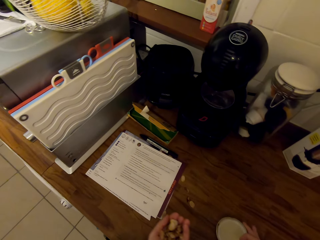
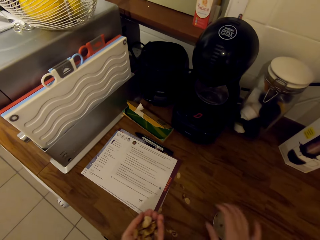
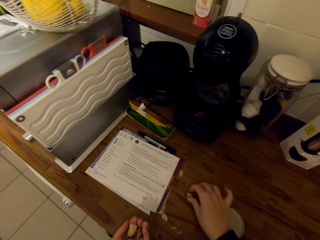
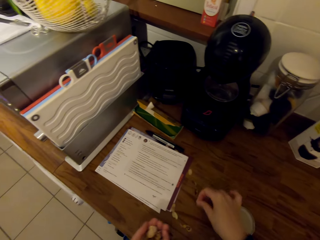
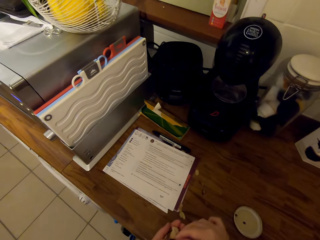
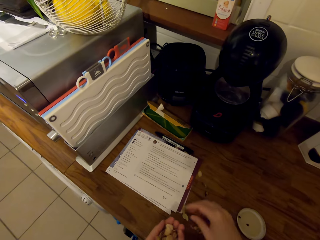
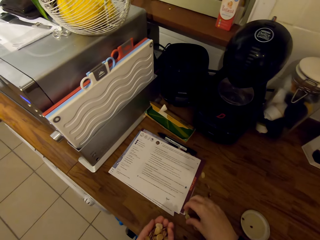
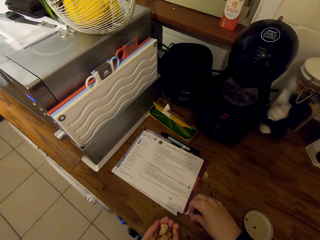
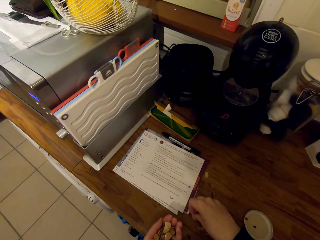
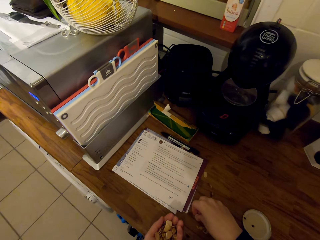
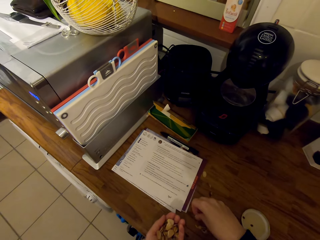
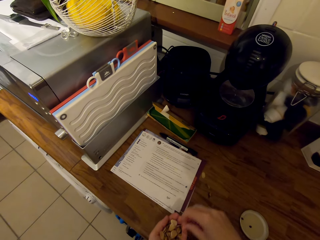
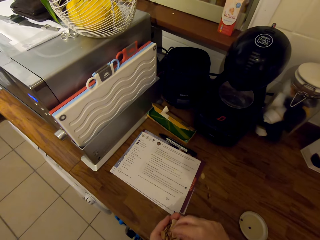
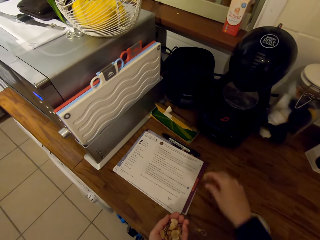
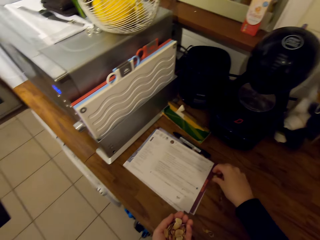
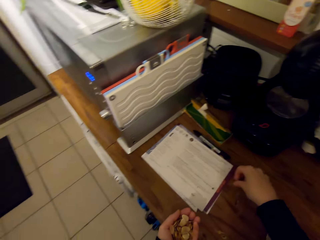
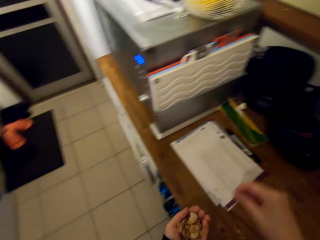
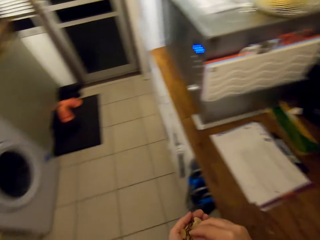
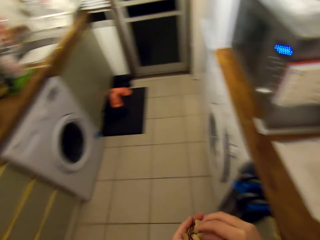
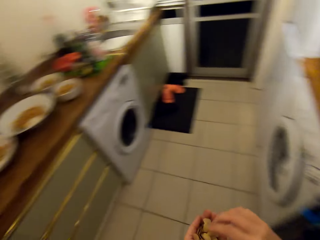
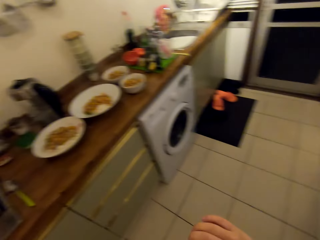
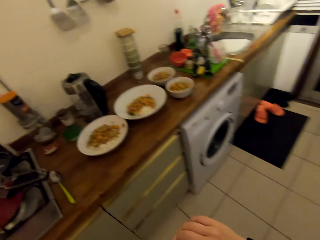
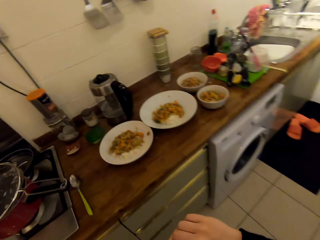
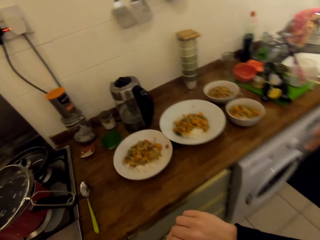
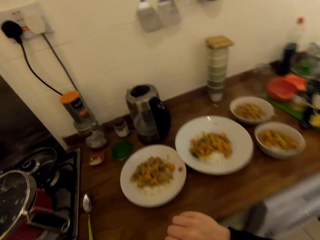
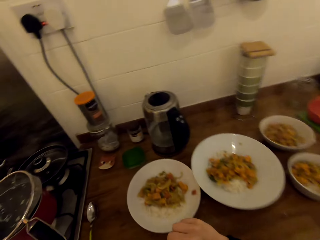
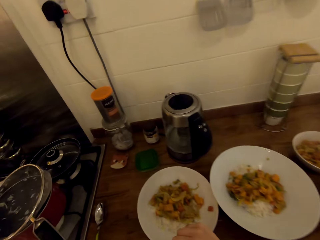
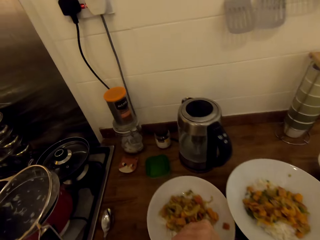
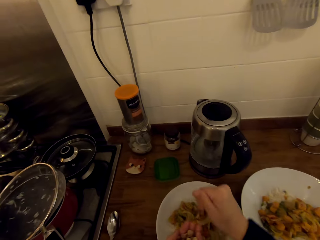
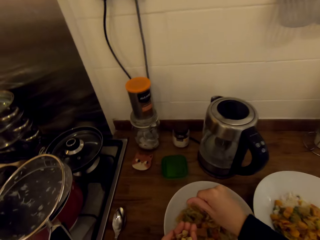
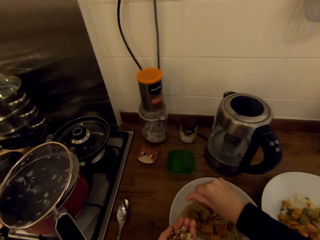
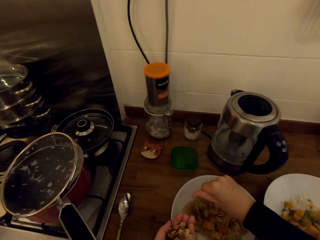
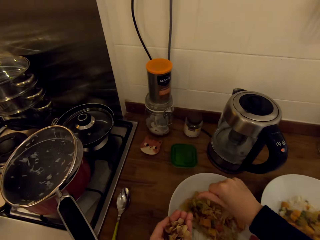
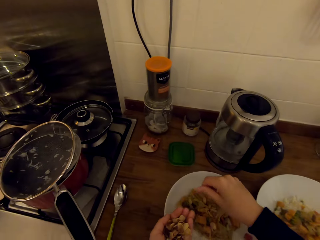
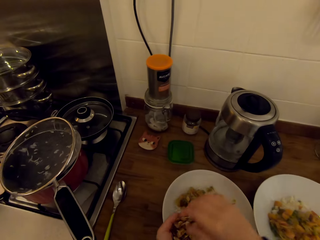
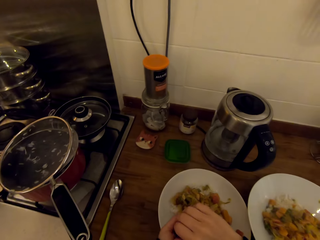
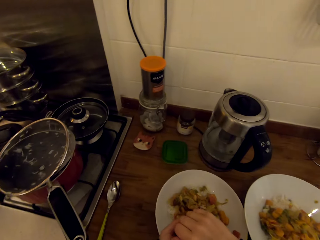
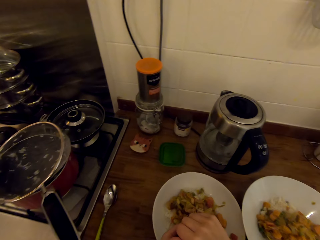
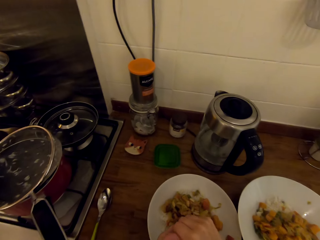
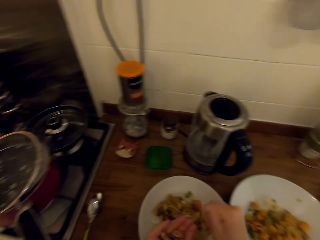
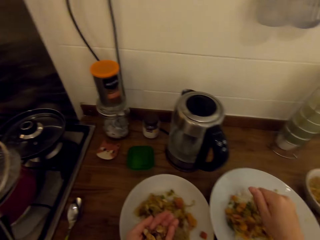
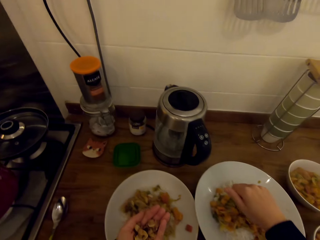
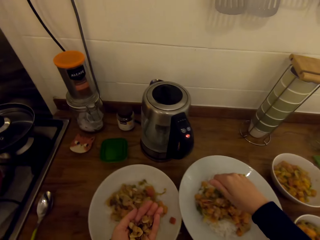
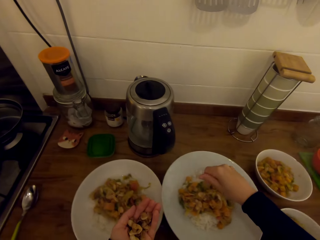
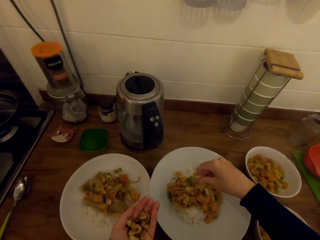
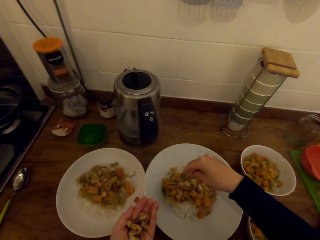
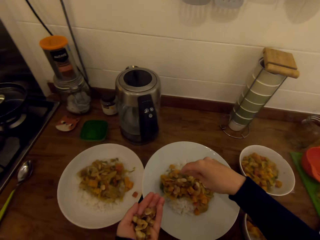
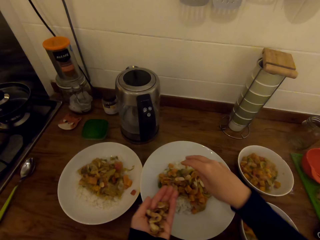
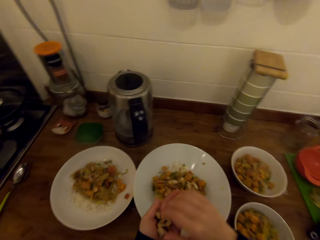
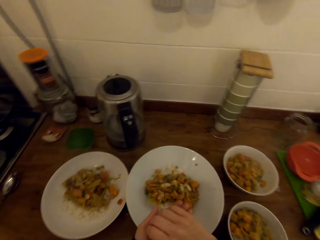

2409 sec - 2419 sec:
The camera wearer puts the jar lid on the countertop. He picks up a peanut from the countertop. He holds the peanut with his left hand. He picks up a peanut from the countertop. He holds the peanut with his left hand. He picks up a peanut from the countertop. He holds the peanuts with his left hand. He walks around the kitchen. He puts the peanuts in the plate with his right hand. He picks the peanuts from his left hand with his right hand. He puts the peanuts in the plate with his right hand.

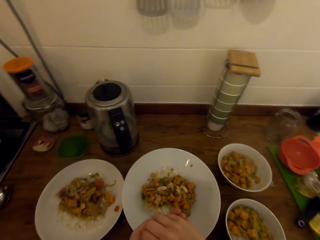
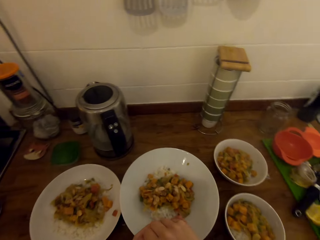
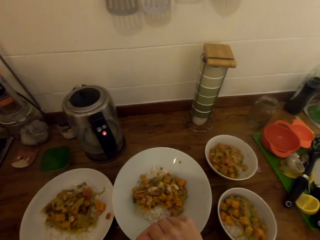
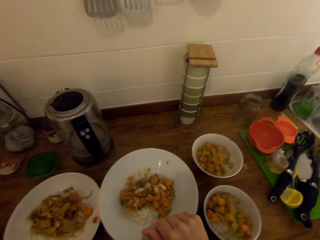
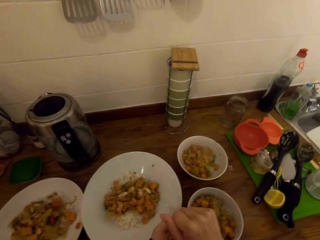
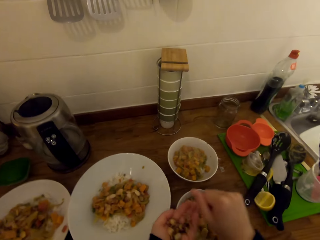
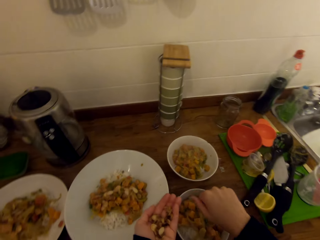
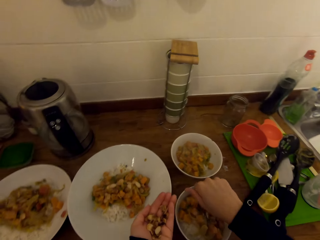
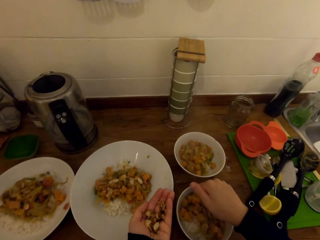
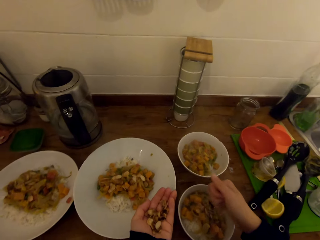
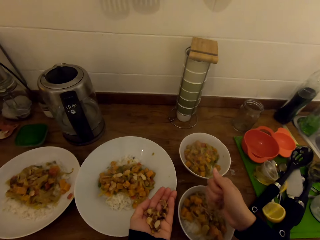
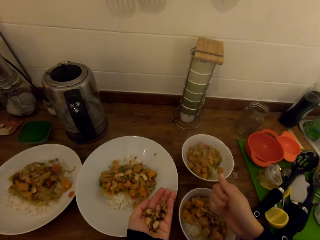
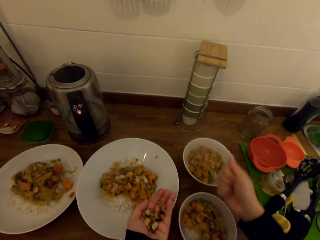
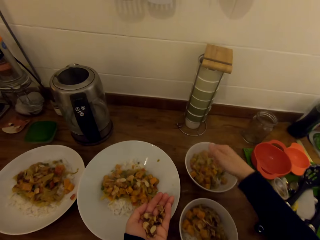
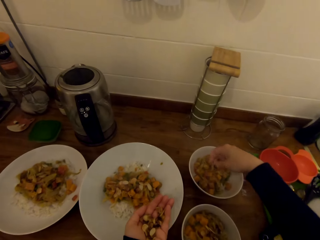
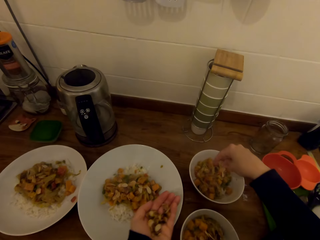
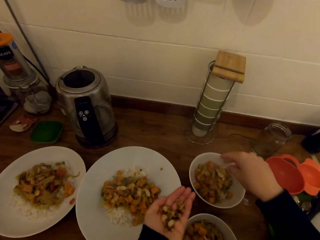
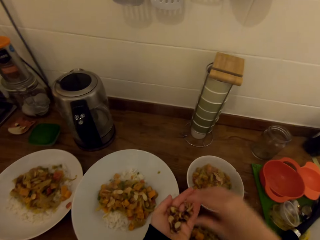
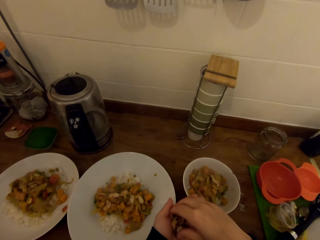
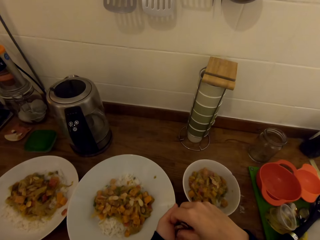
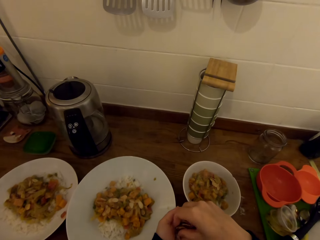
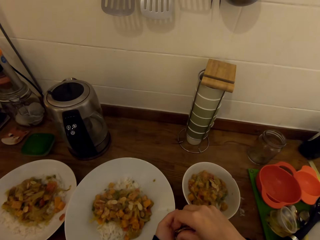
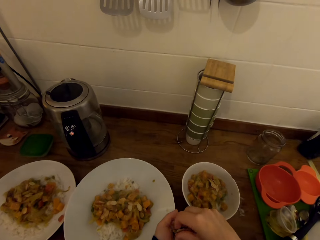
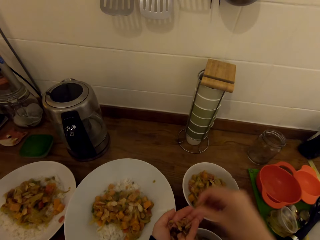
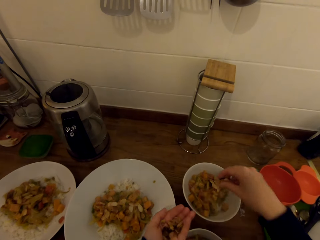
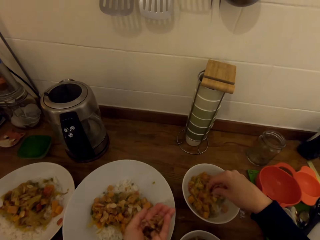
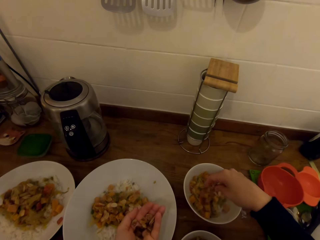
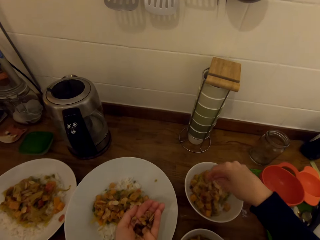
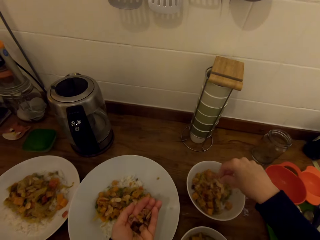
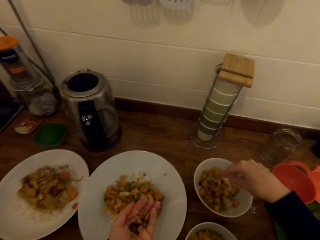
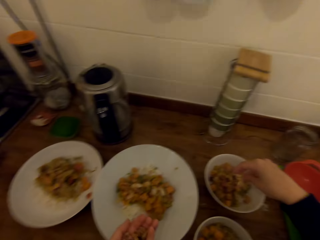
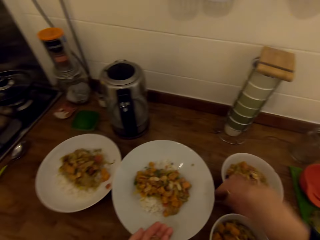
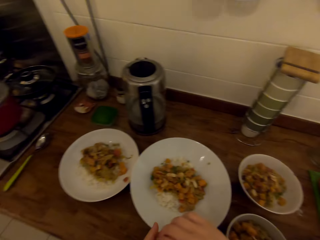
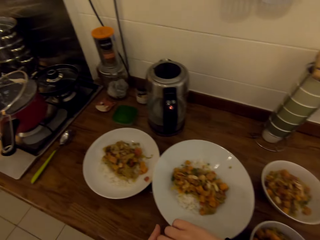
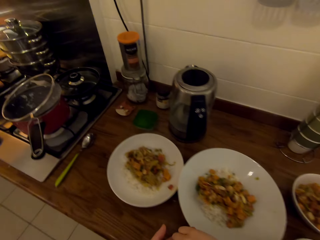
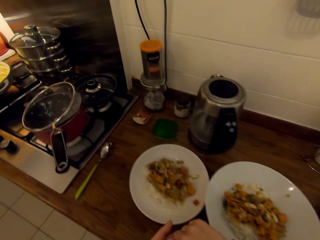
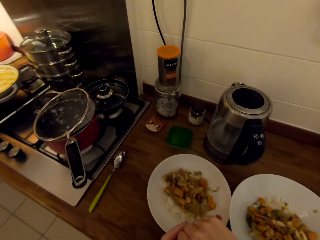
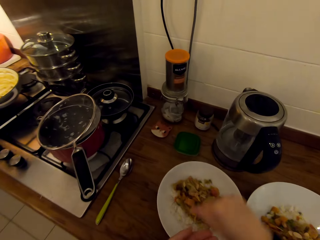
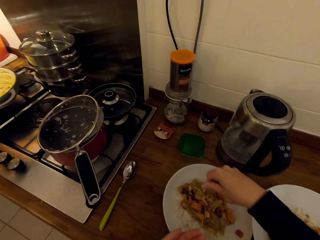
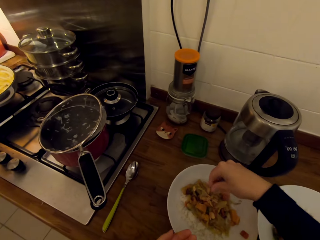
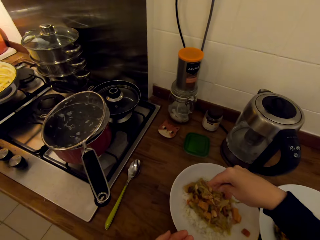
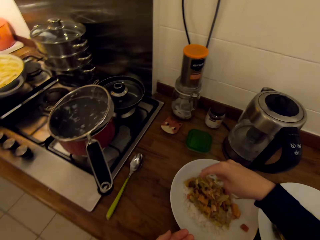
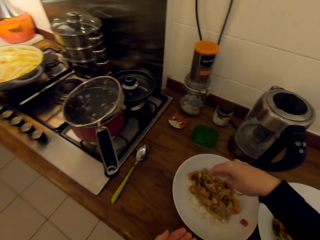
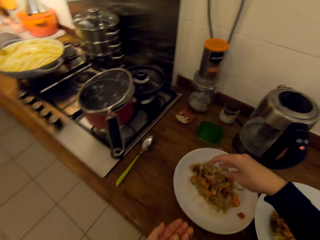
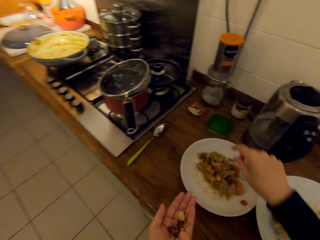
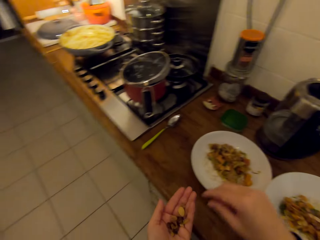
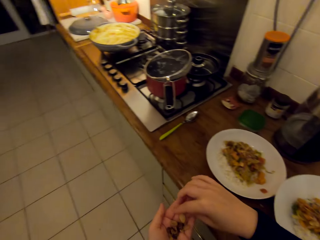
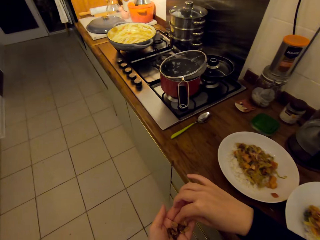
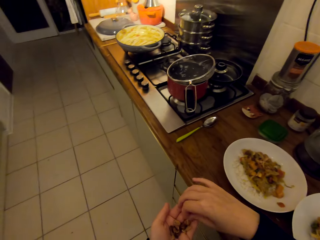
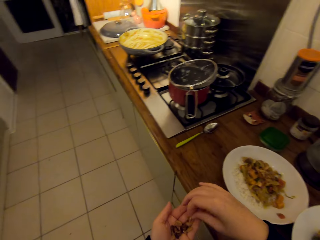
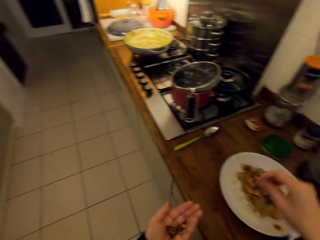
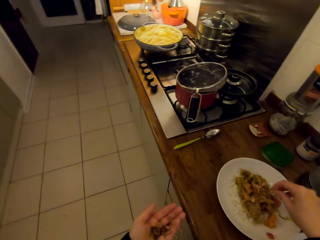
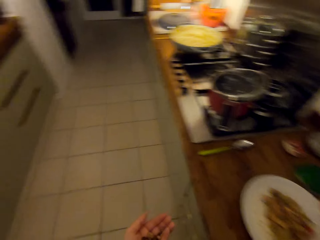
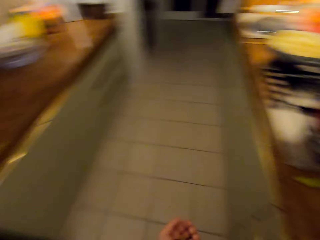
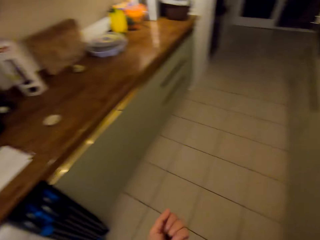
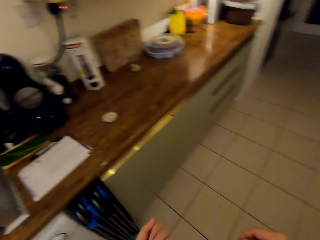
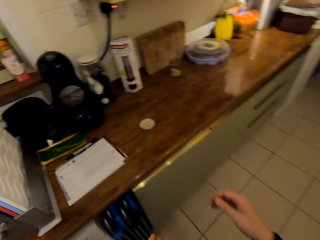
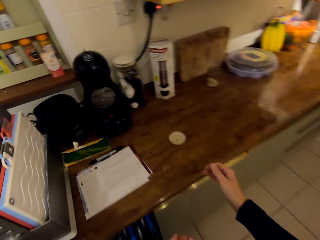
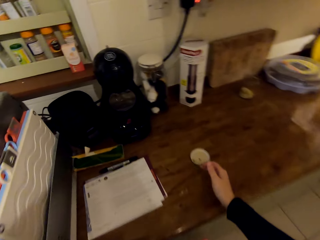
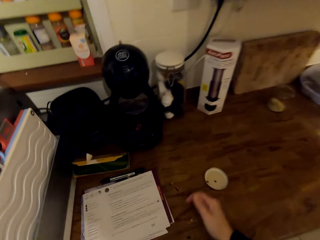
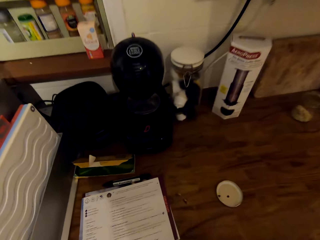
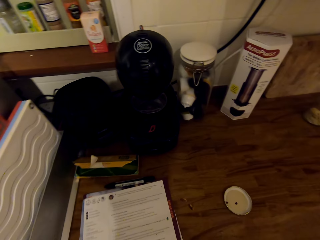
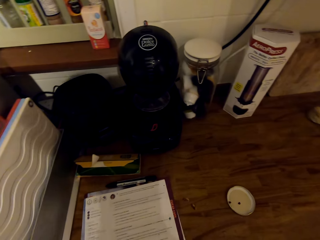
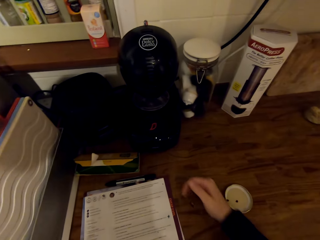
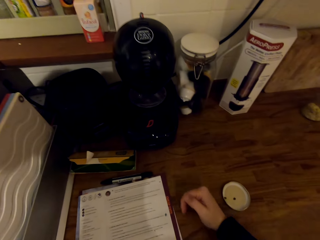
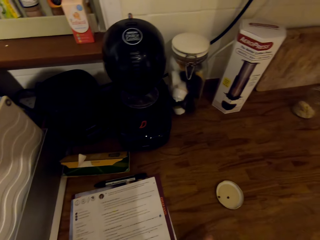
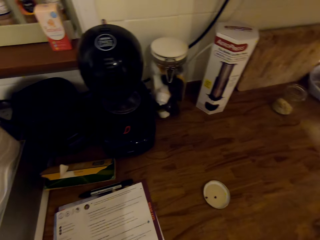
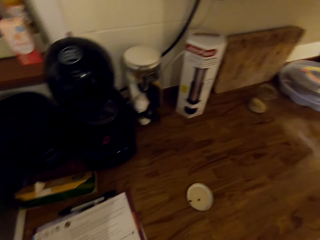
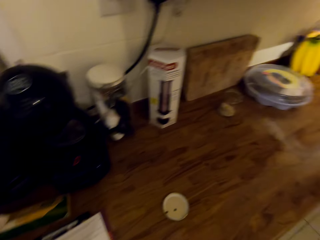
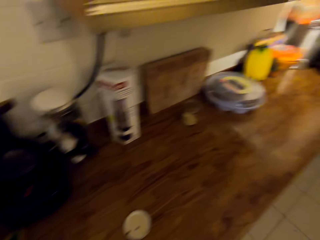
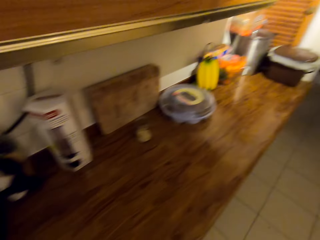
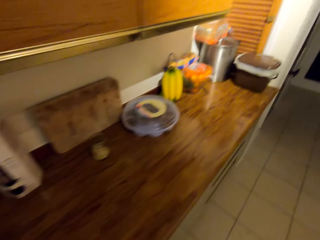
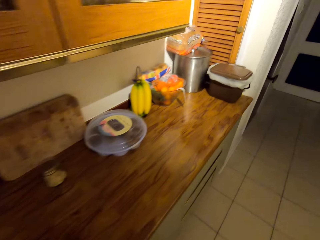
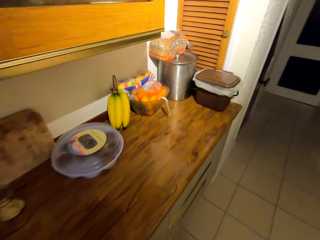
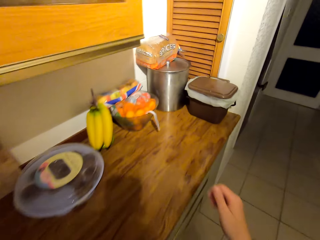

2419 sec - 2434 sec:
The camera wearer picks the peanuts from his left hand with his right hand. He puts the peanuts in the bowl with his right hand. He does so again. He picks the peanuts from his left hand with his right hand. He puts the peanuts in the bowl with his right hand. He picks the peanuts from his left hand with his right hand. He puts the peanuts in the plate with his right hand. He picks a peanut from his left hand with his right hand. He puts the peanut in the plate with his right hand. He walks around the kitchen. He moves the peanuts on the countertop with his right hand. He clears the table. He moves the peanuts on the countertop with his right hand. He walks around the kitchen.
